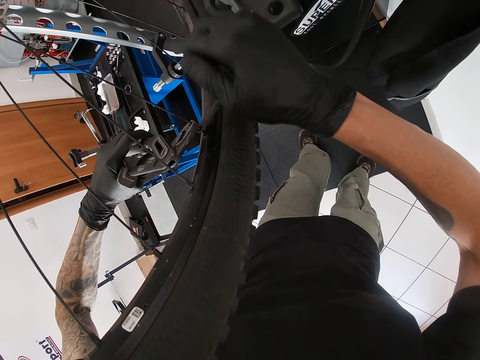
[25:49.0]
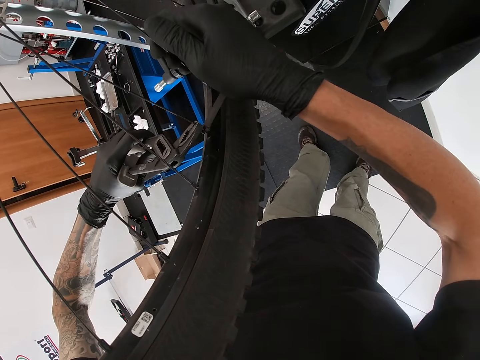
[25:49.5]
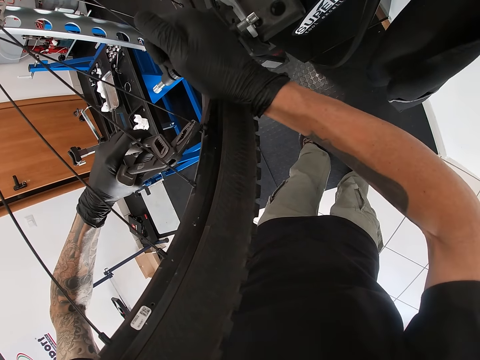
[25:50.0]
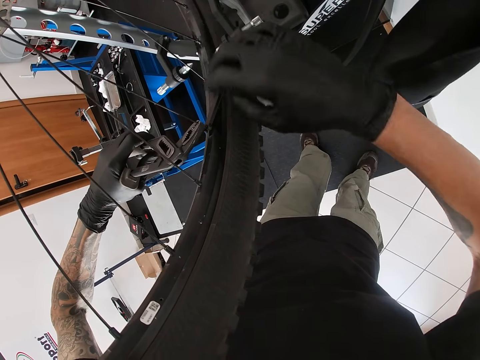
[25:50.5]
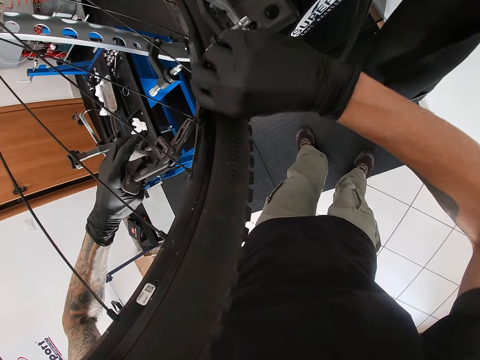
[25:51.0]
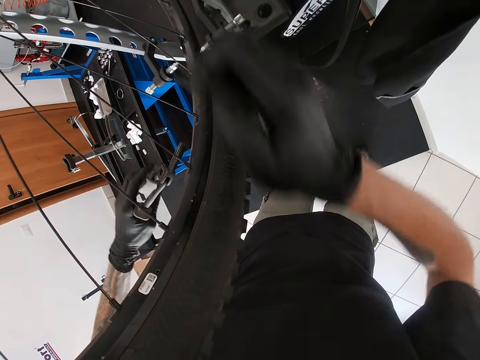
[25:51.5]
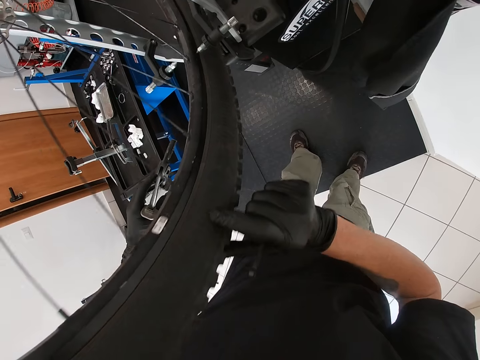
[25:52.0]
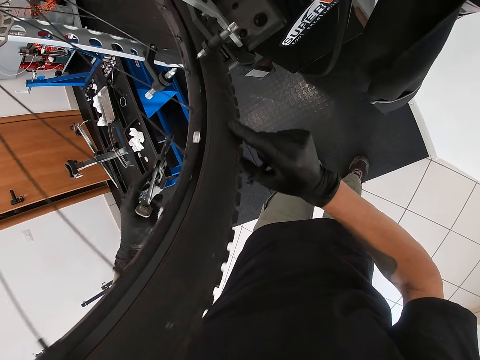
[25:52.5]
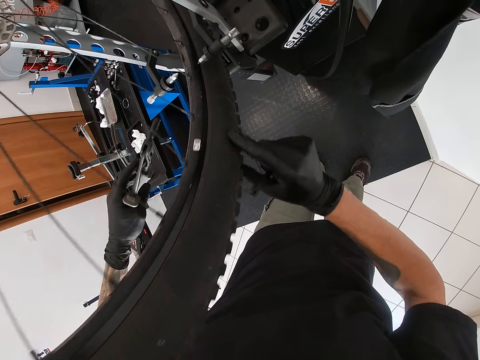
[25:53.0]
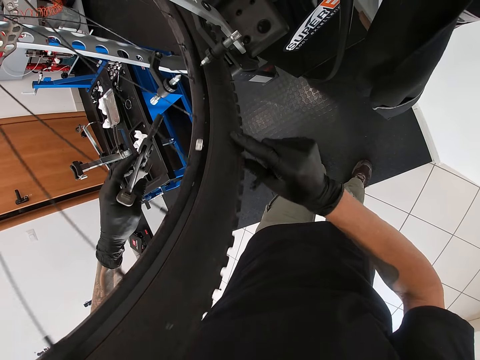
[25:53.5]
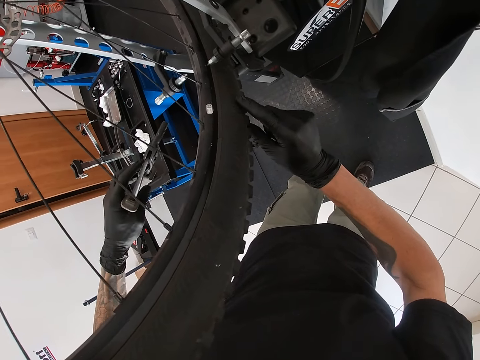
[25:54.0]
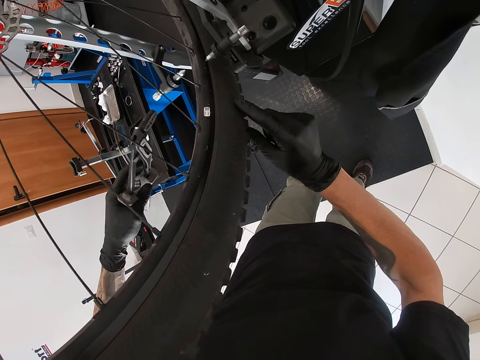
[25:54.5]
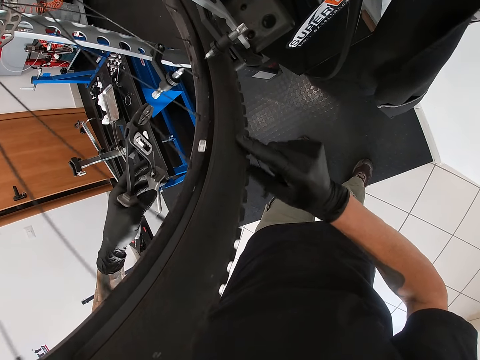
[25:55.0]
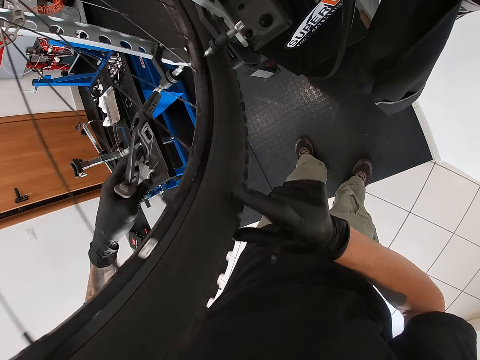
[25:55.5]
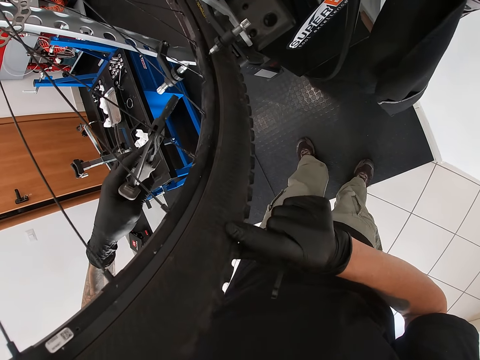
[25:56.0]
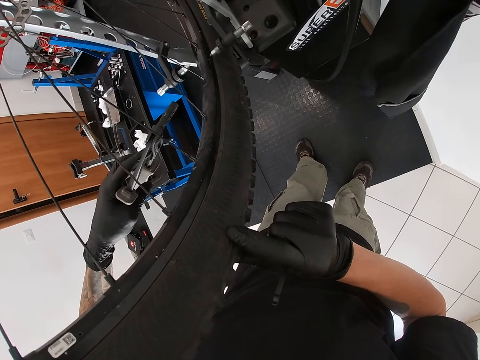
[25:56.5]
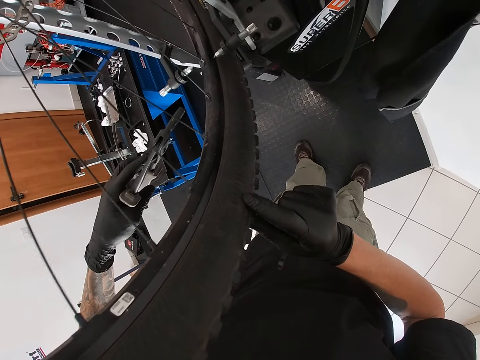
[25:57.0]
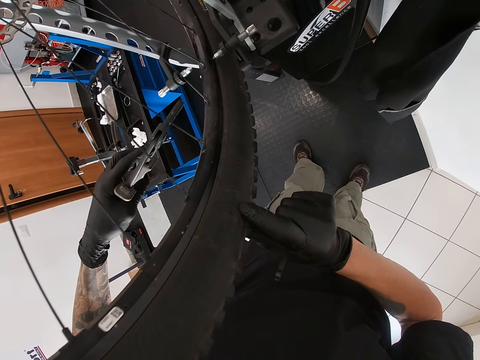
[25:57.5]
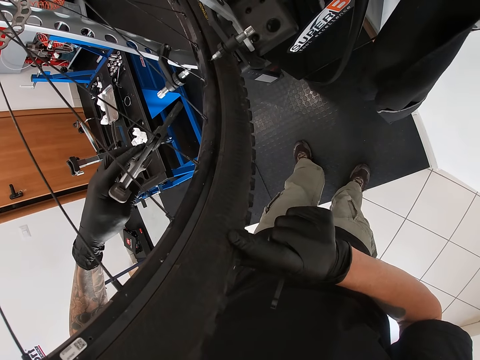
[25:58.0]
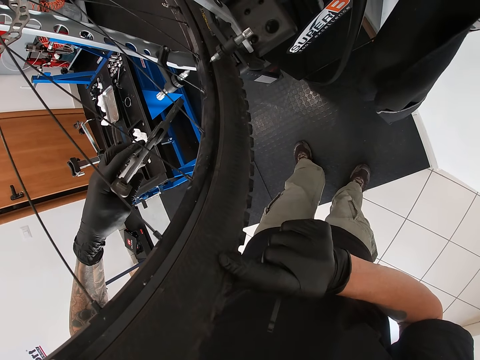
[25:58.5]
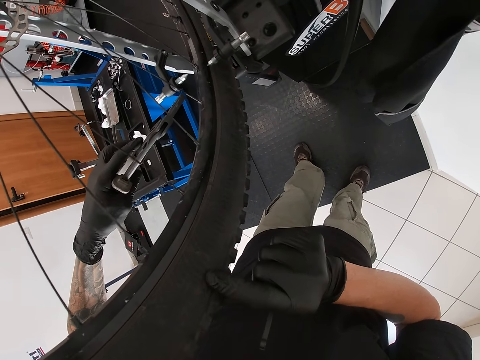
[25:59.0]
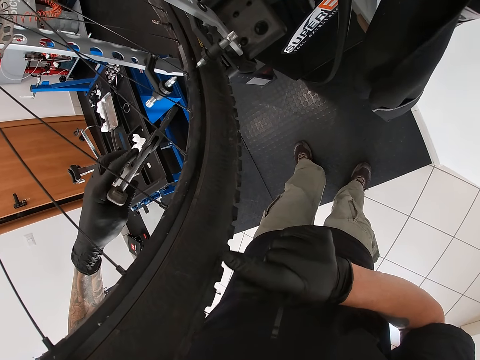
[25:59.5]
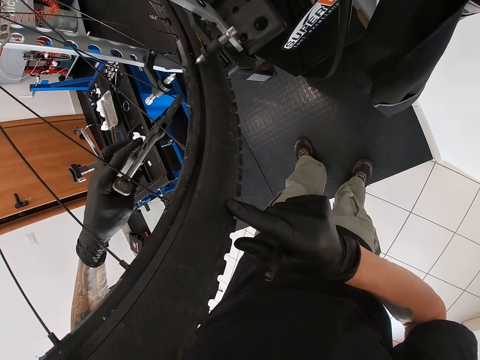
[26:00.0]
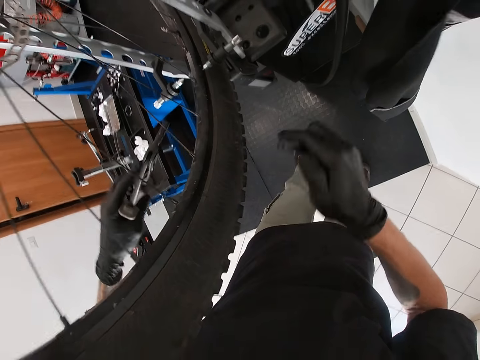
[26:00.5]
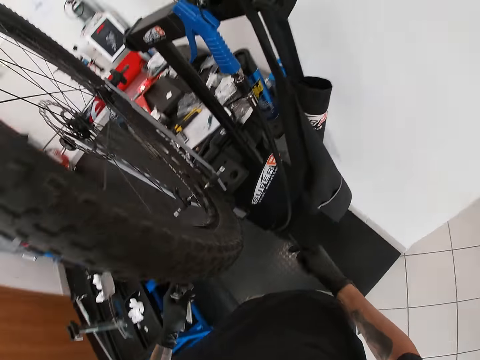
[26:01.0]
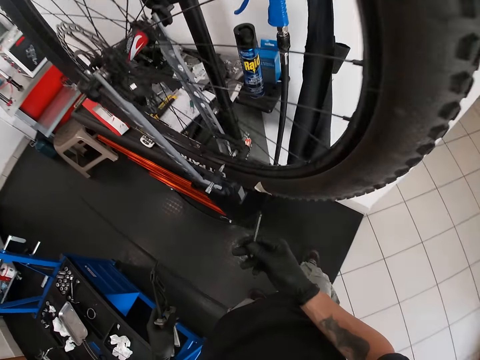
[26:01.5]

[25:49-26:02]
The camera wearer rolls the wheel with his right hand. He releases both pliers and the wrench from the wire. He moves the wire. He holds the wire with the wrench.

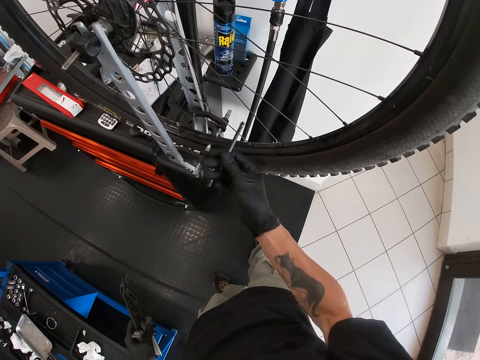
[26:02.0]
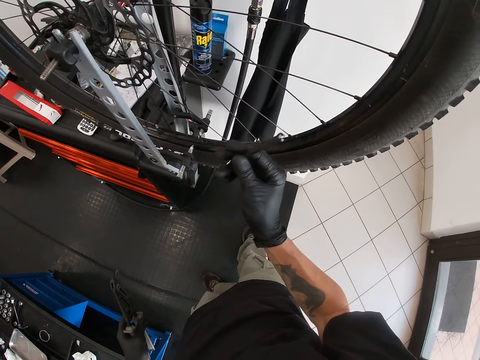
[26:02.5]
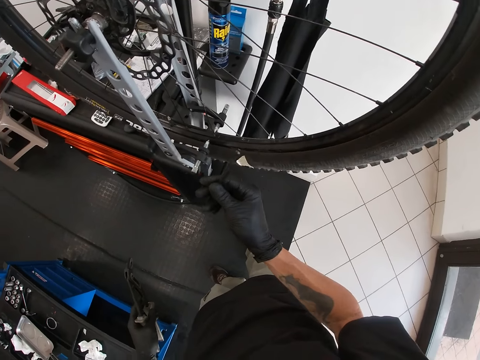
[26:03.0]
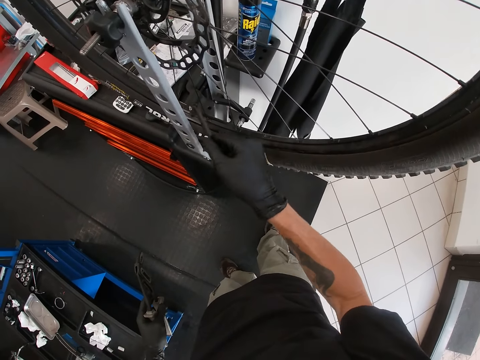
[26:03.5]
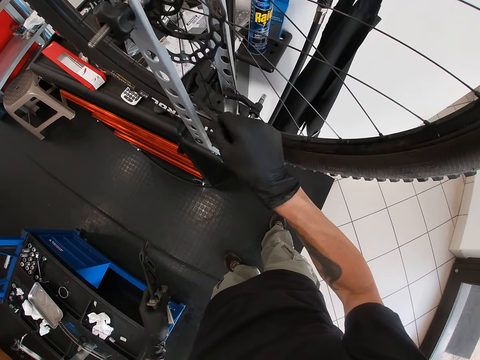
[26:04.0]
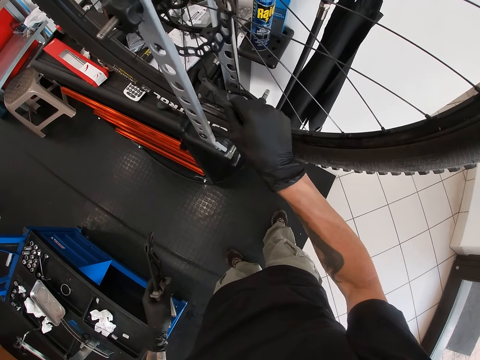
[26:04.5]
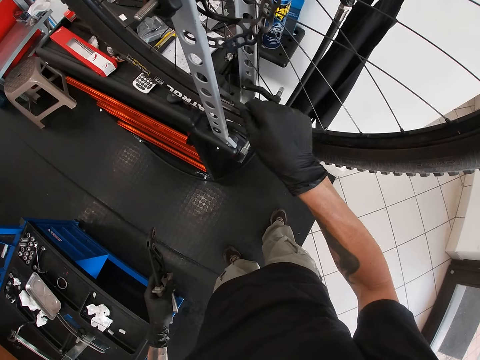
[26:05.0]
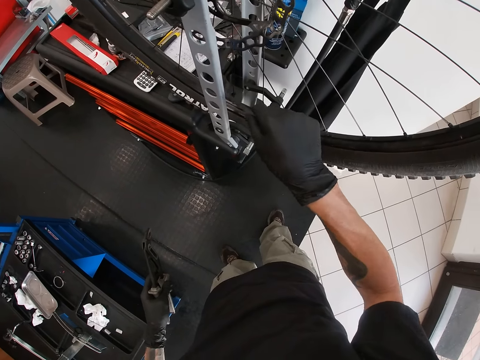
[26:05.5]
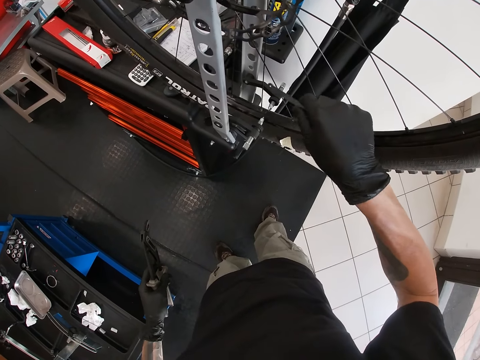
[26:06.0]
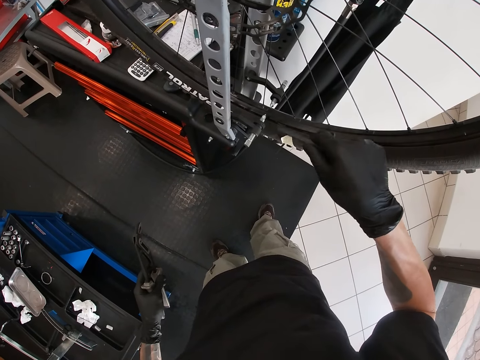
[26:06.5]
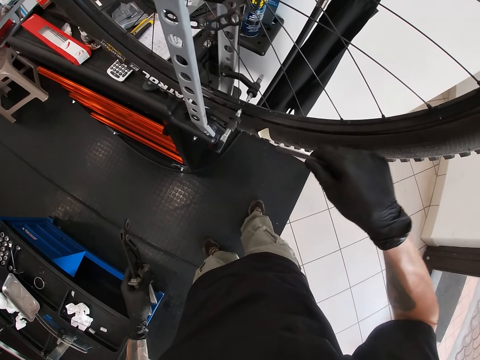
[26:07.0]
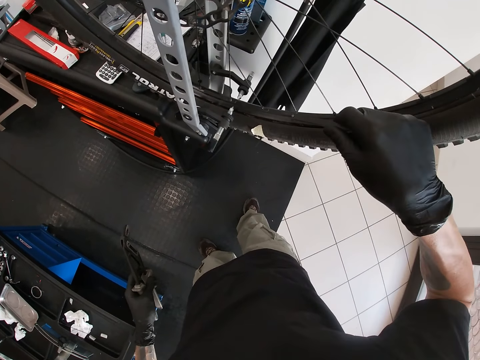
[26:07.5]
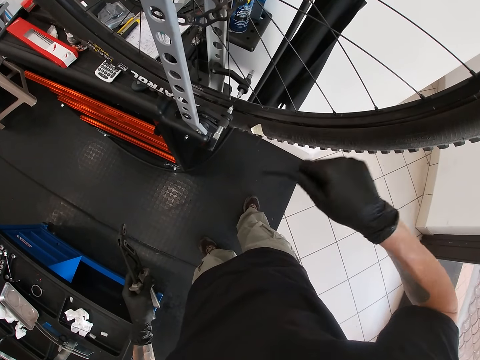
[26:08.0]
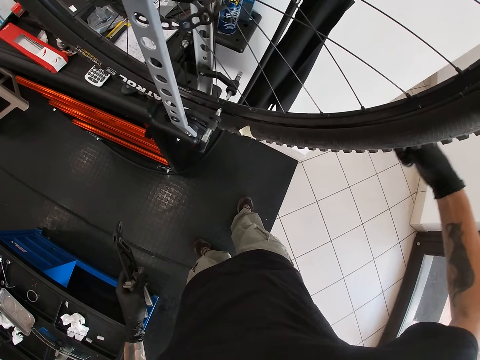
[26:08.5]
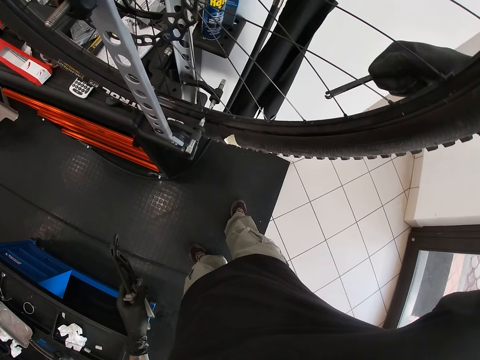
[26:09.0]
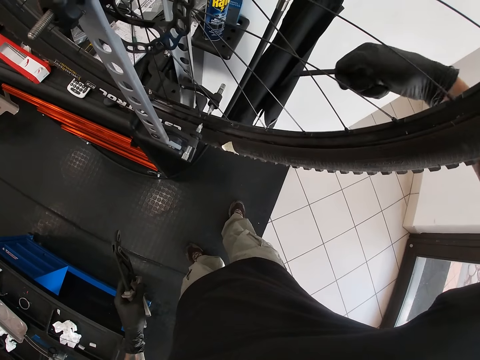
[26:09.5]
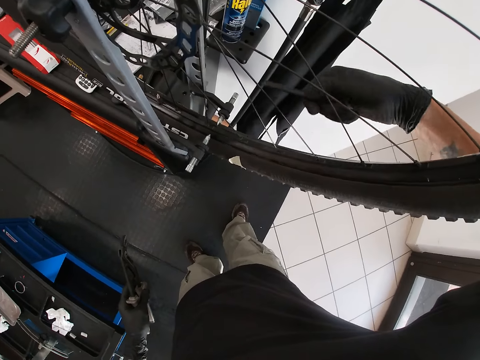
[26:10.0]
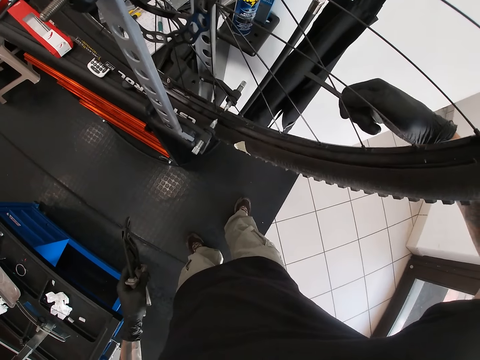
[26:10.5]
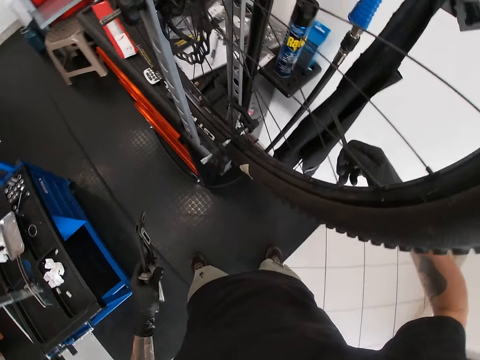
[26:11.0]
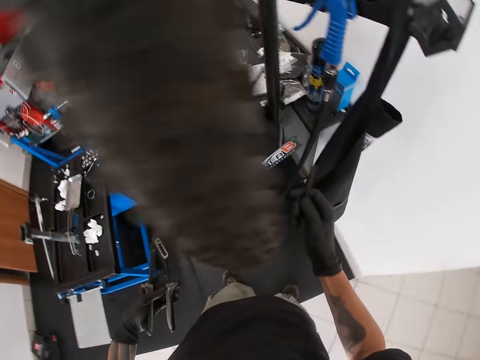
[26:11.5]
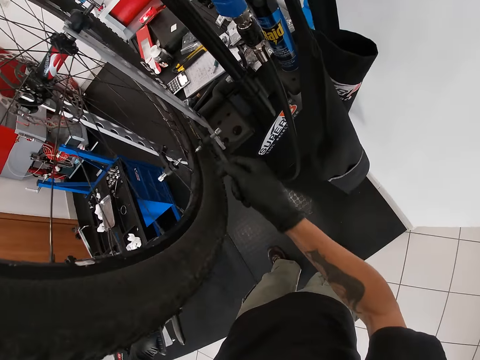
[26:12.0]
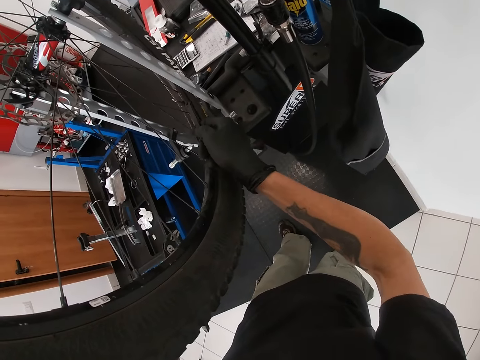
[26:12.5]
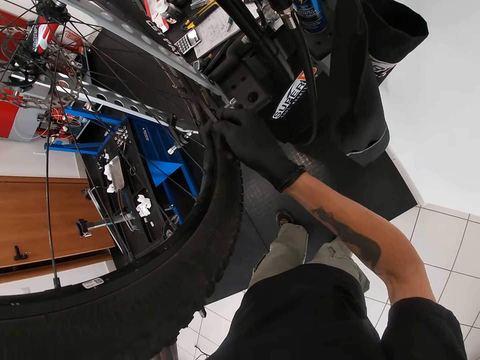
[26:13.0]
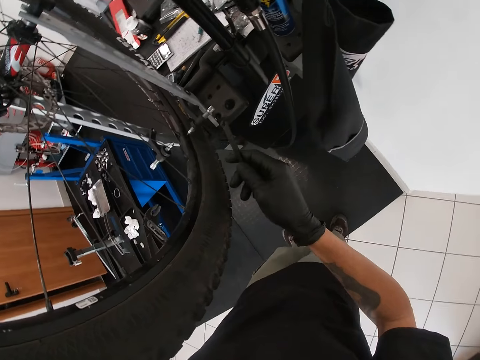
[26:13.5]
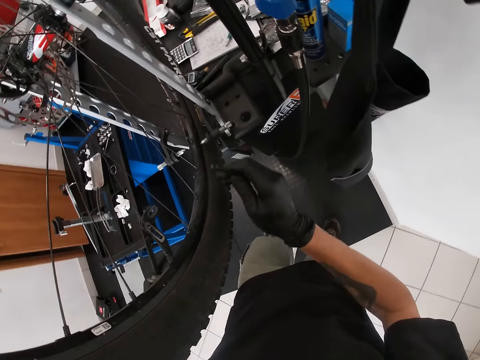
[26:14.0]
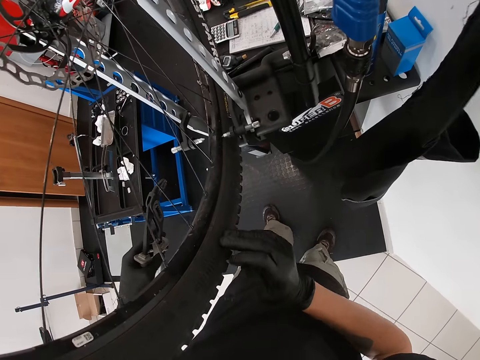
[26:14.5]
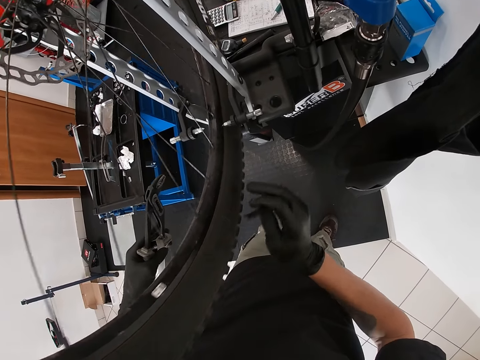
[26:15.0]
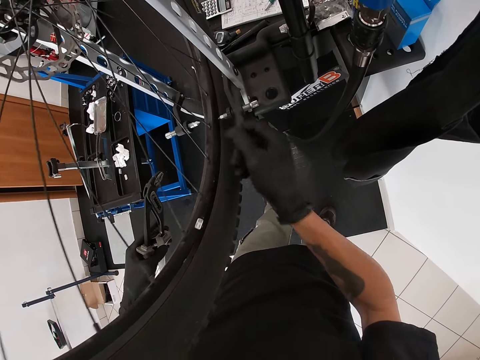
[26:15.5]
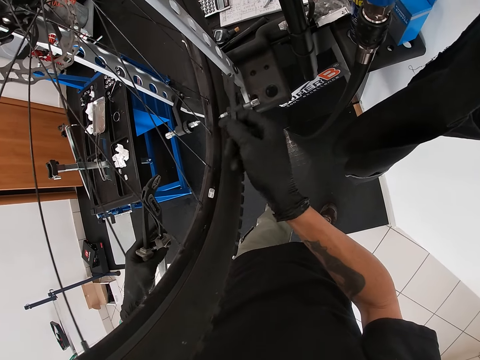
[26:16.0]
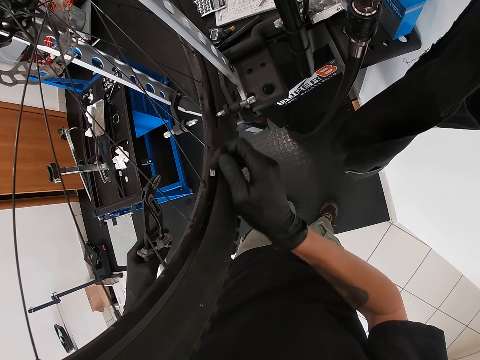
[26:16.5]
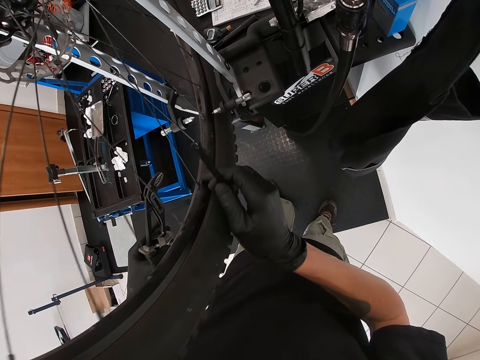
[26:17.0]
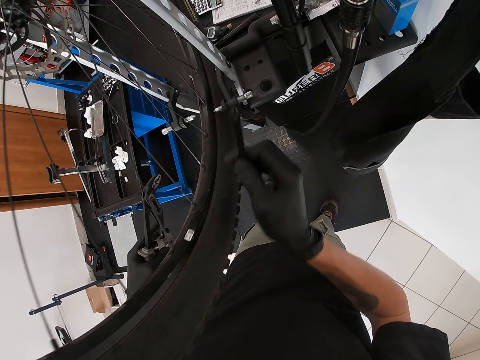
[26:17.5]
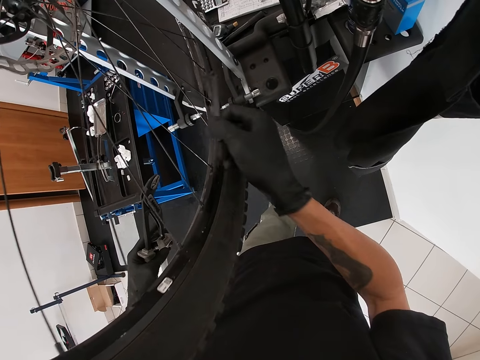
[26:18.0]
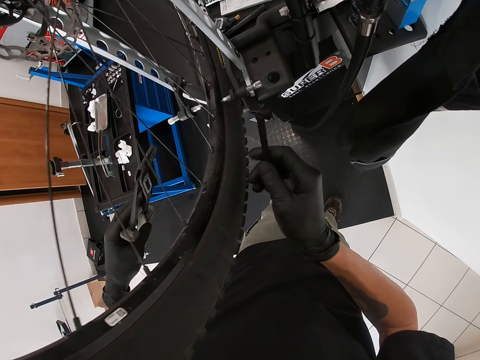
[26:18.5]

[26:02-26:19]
The camera wearer hits a spoke with the spanner in his right hand. He hits the spoke with the spanner in his right hand repeatedly. He rolls the wheel with his right hand. He hits the spoke with the spanner in his right hand. He hits the spoke with the spanner in his right hand again. He rolls the wheel with his right hand. He hits the spoke with the spanner in his right hand.
